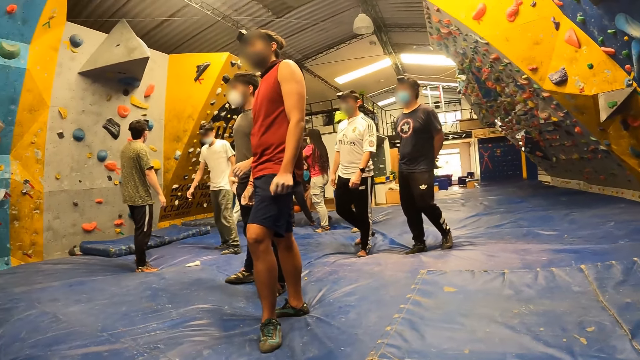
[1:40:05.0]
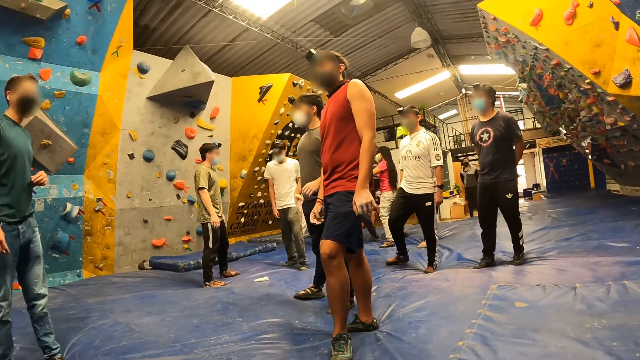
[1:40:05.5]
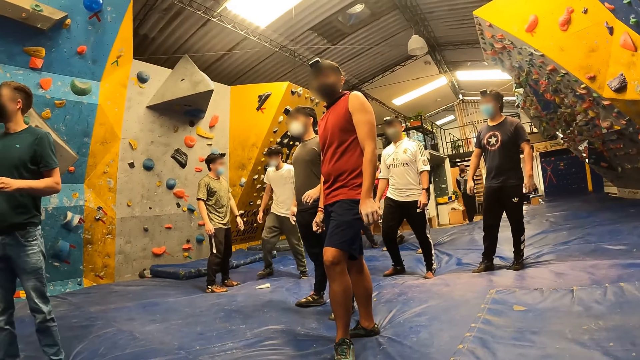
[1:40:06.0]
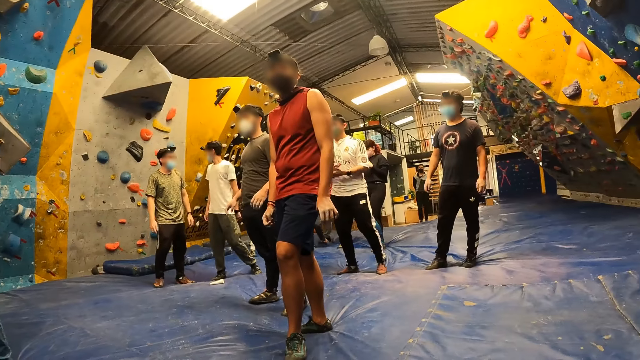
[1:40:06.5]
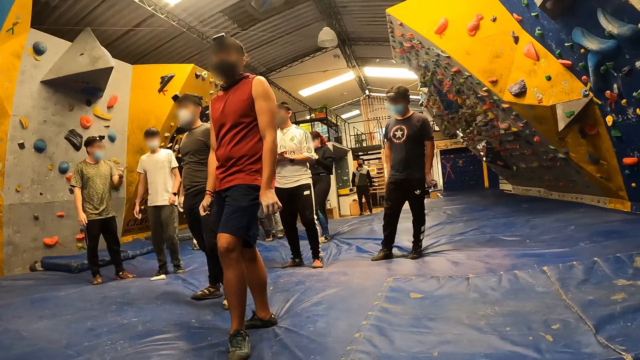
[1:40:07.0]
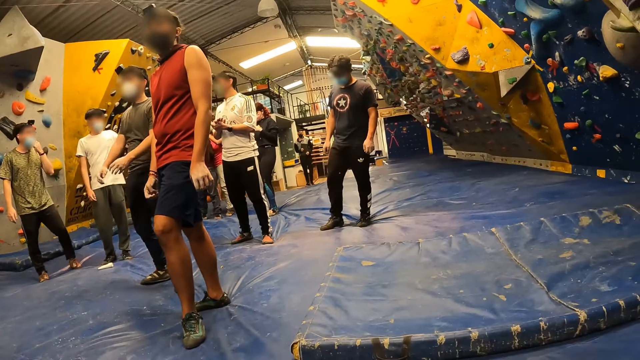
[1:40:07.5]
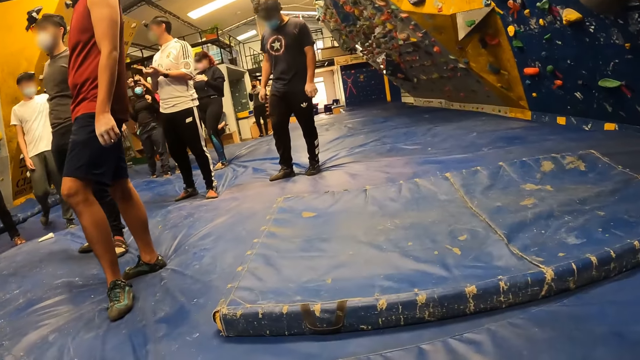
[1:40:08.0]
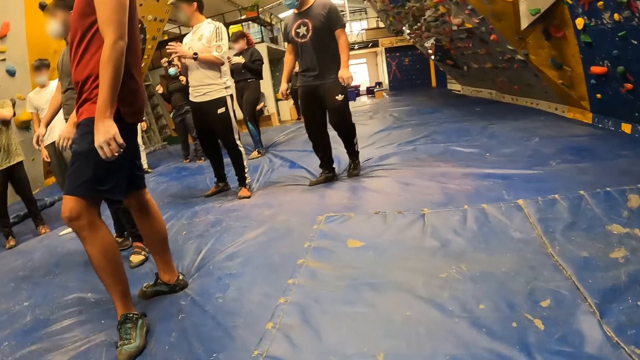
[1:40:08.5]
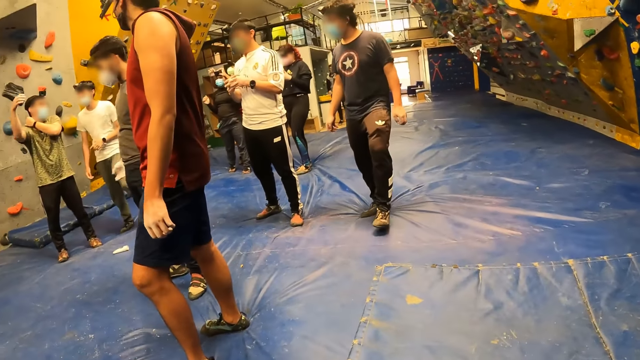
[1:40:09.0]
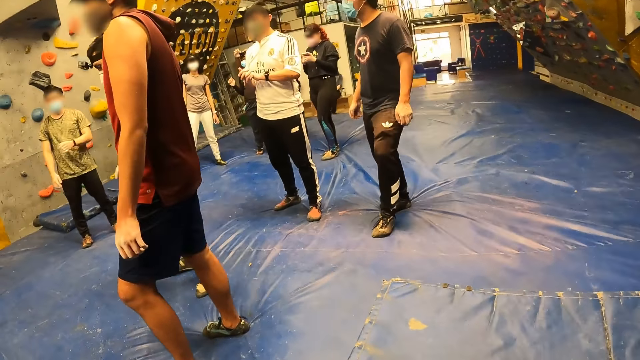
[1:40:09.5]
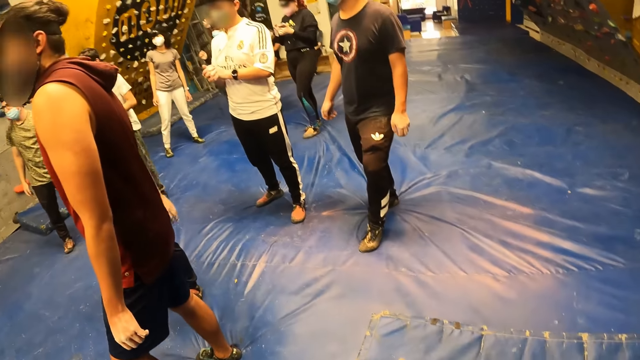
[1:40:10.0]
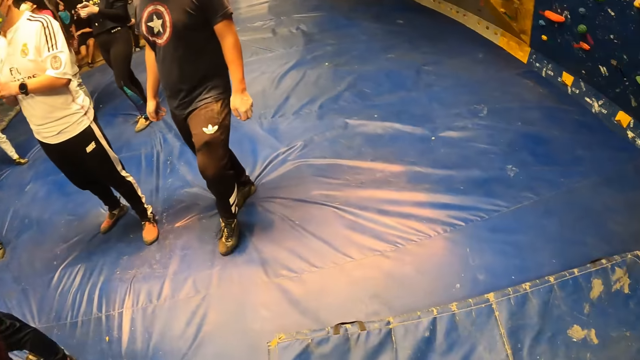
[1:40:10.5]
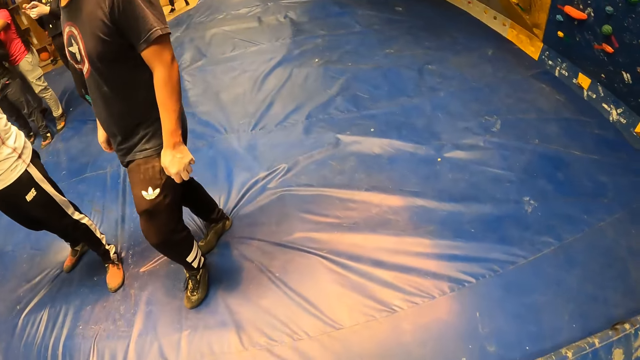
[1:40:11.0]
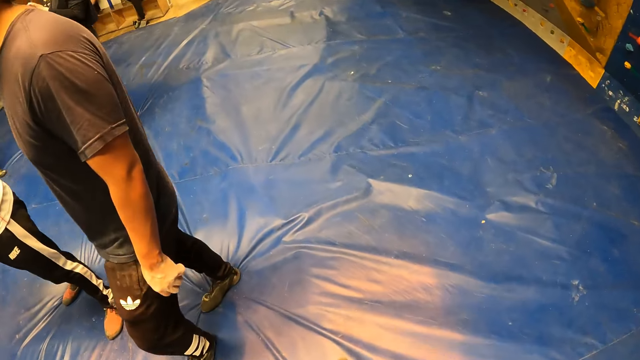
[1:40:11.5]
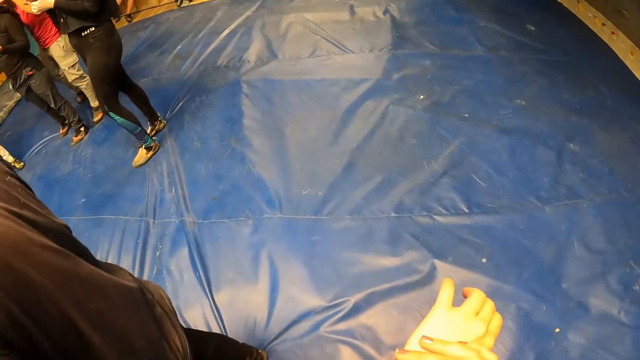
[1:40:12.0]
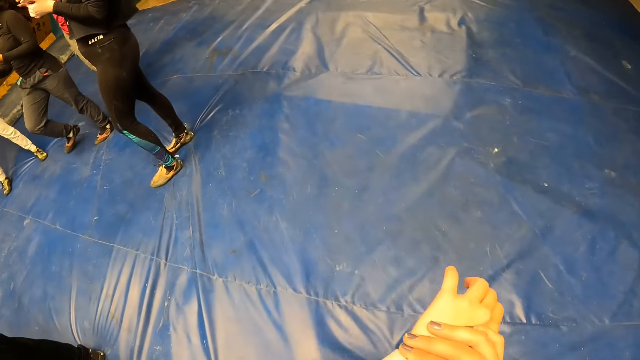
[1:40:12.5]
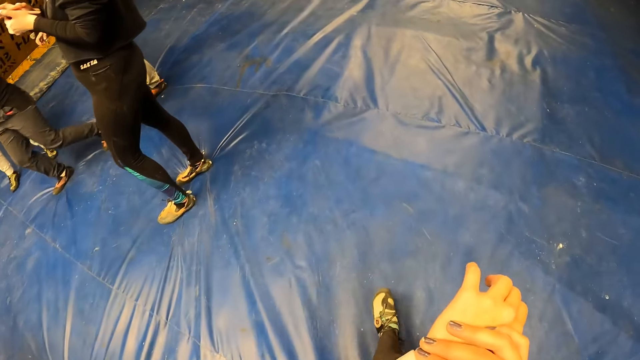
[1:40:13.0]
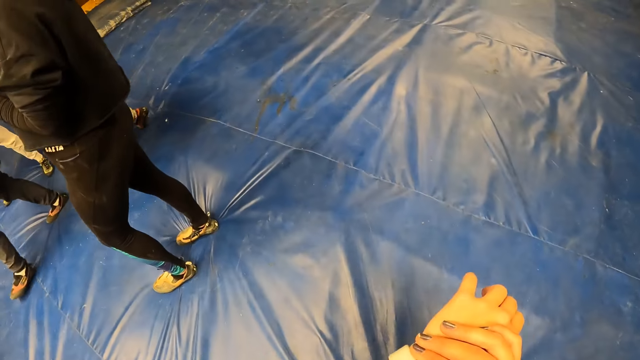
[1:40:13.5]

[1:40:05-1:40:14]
The camera wearer is walking around.

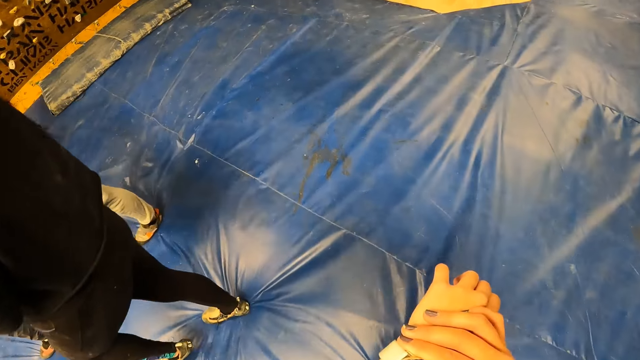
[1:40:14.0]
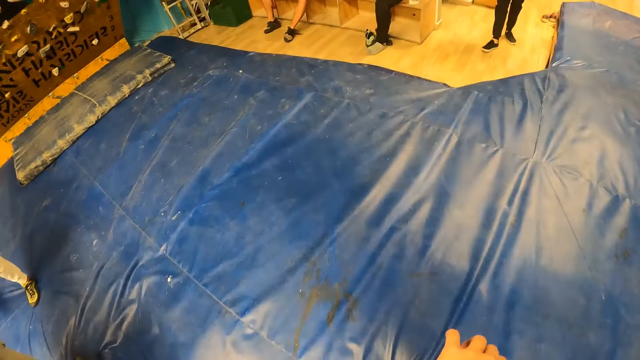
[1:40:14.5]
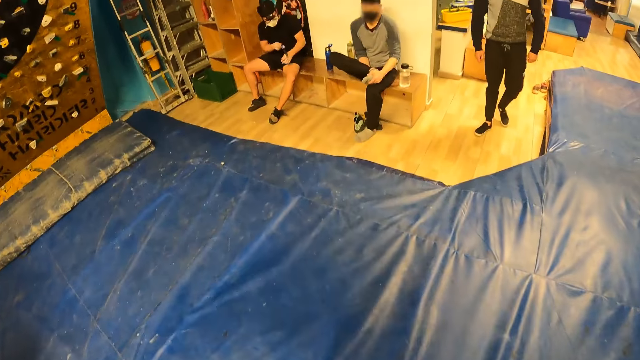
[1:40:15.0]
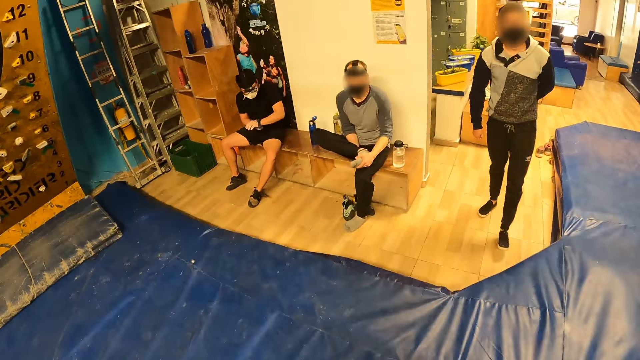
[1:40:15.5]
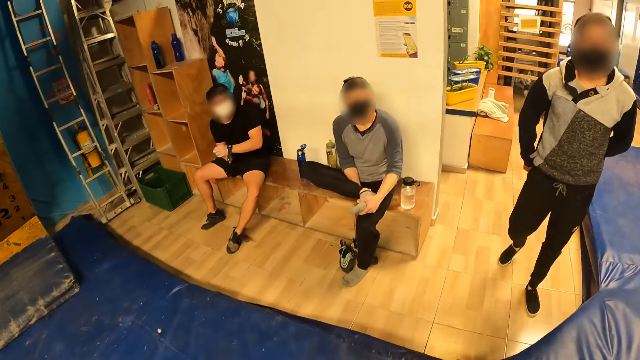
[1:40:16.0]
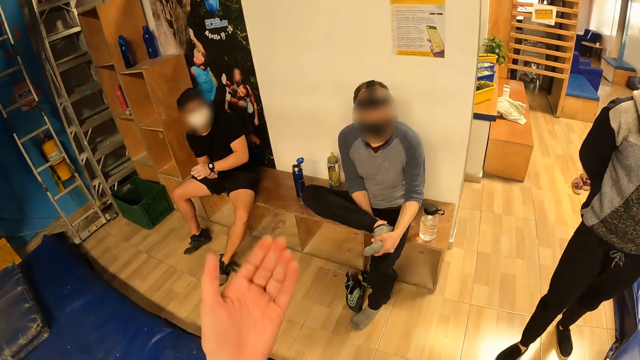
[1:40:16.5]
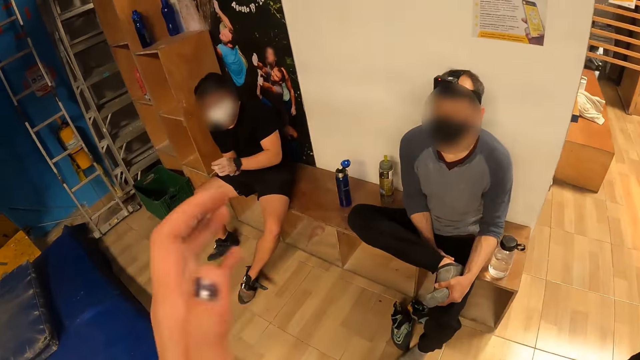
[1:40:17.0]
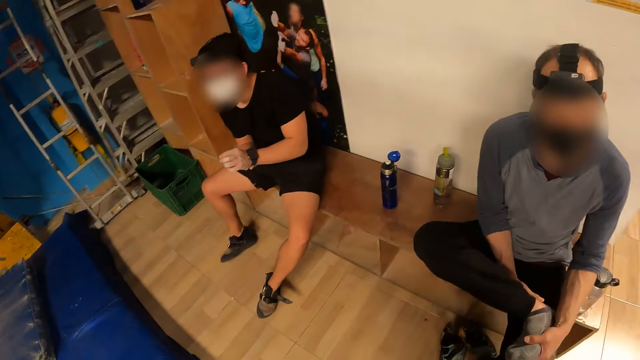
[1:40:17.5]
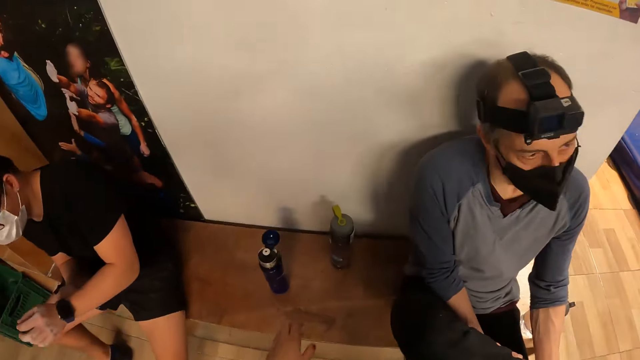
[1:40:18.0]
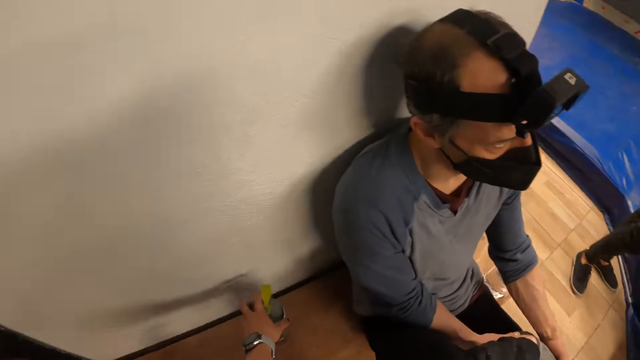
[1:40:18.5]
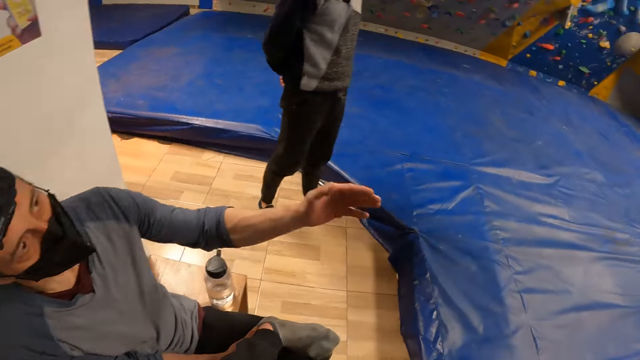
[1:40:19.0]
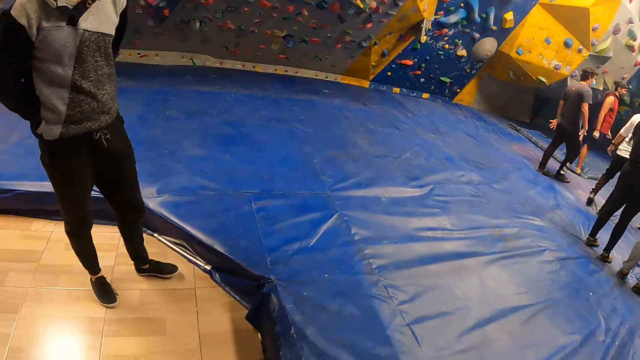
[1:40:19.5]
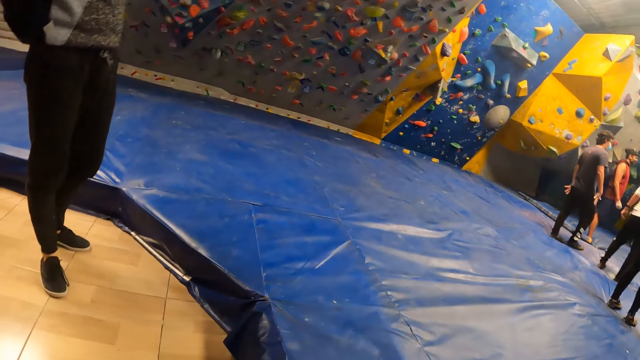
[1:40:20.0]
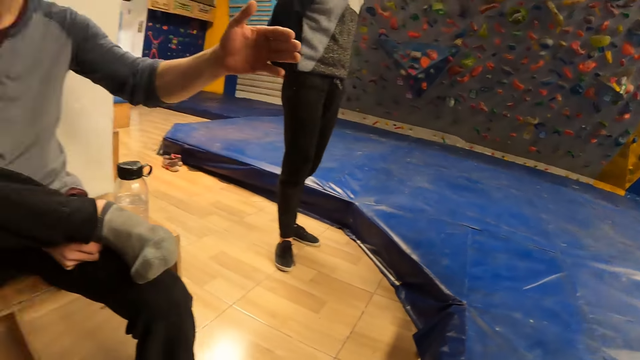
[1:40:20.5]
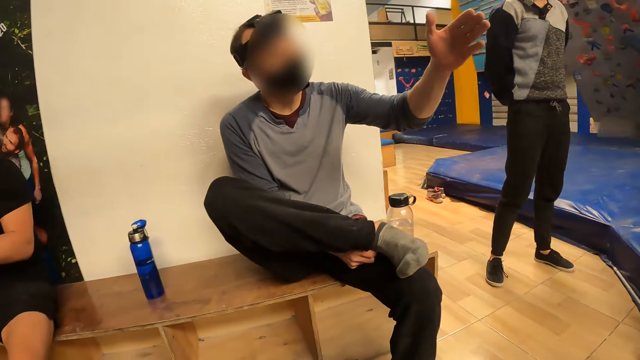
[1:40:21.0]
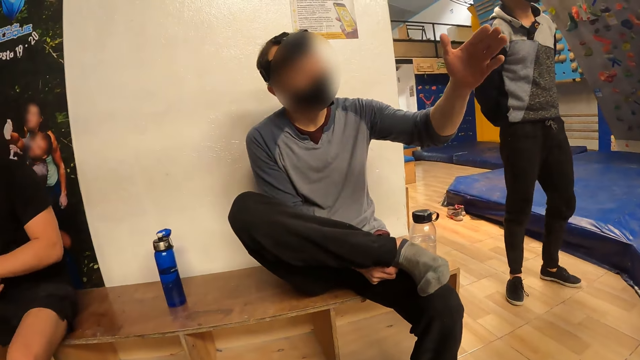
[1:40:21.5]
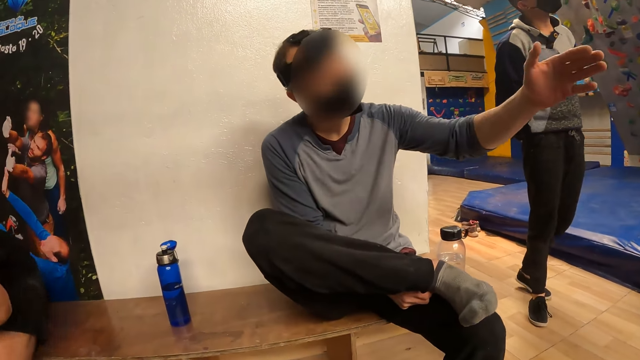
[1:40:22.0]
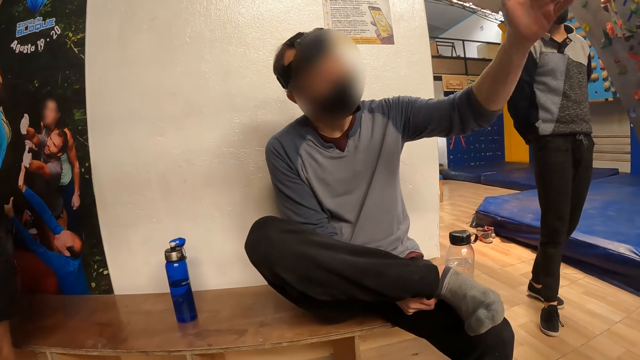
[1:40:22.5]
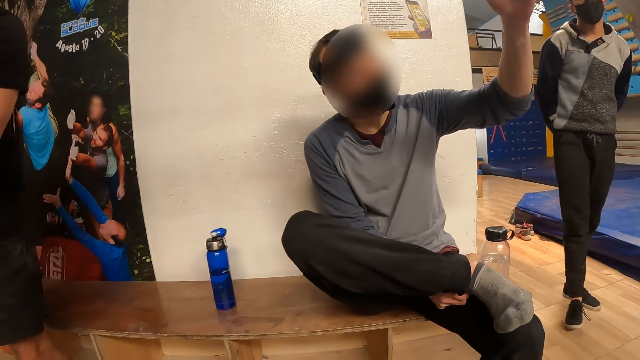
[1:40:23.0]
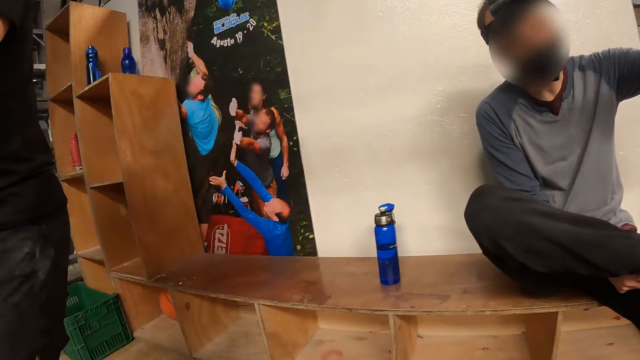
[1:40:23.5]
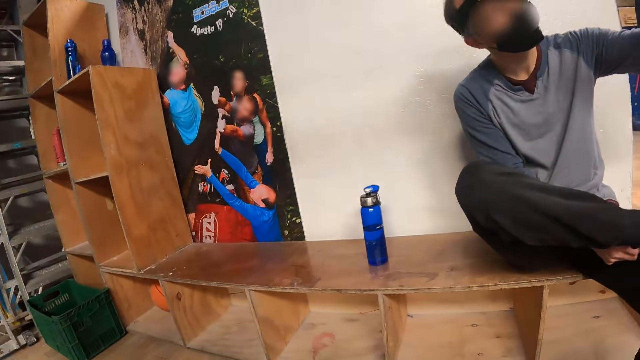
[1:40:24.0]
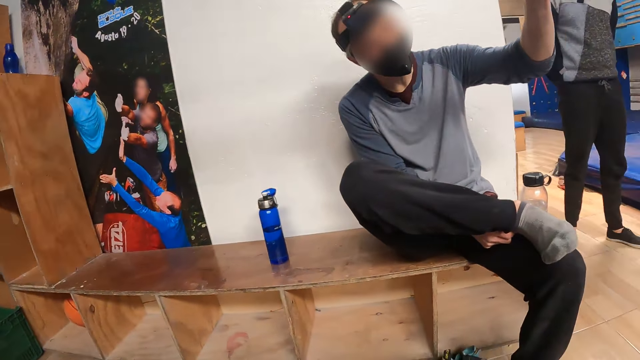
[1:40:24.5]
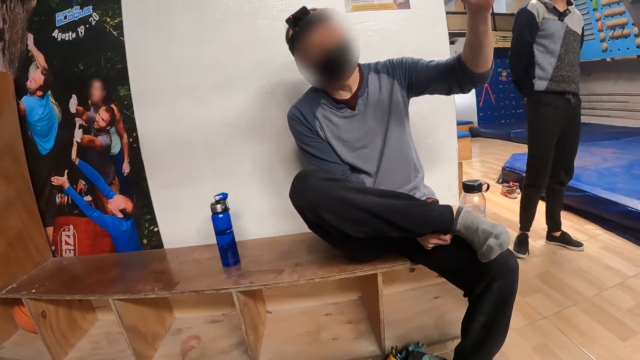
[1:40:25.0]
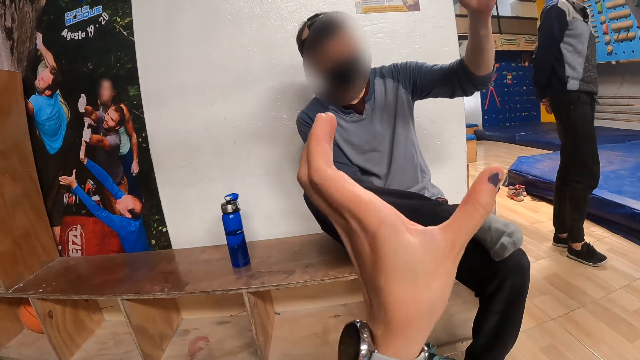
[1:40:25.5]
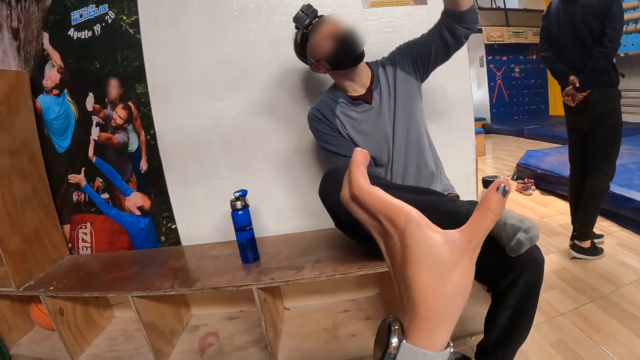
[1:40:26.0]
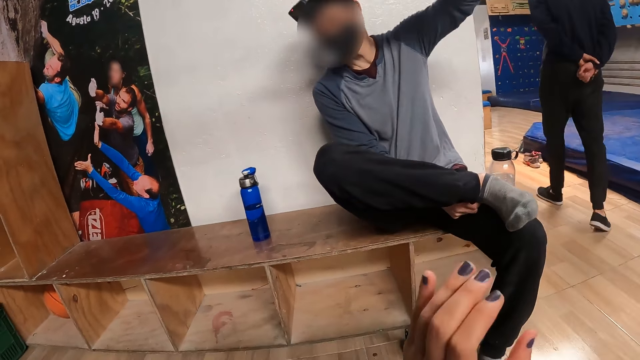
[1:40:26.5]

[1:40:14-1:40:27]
A man wears a wristwatch on his left hand with his right hand. The camera wearer is looking at her watch. He interacts with another man. He picks up a water bottle from a bench with his left hand. He is talking to the person seated.
